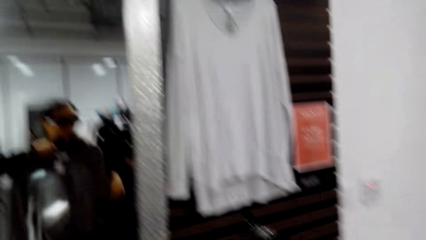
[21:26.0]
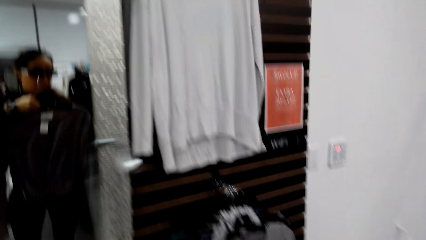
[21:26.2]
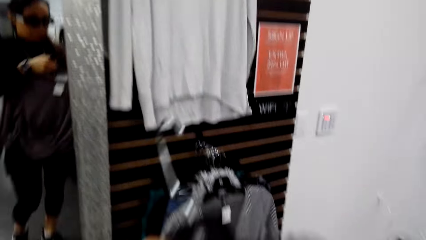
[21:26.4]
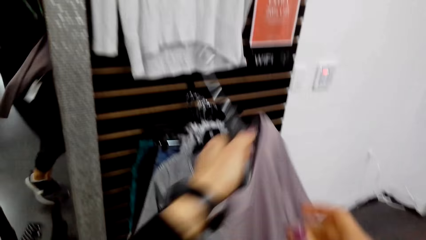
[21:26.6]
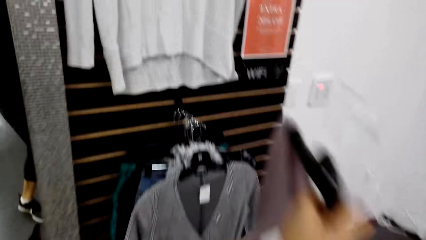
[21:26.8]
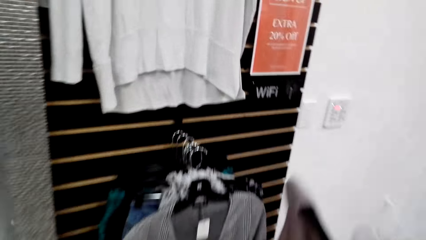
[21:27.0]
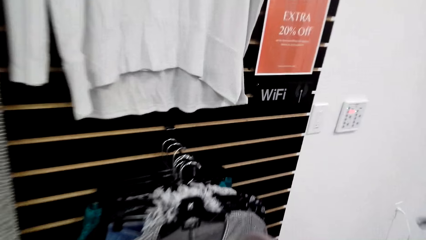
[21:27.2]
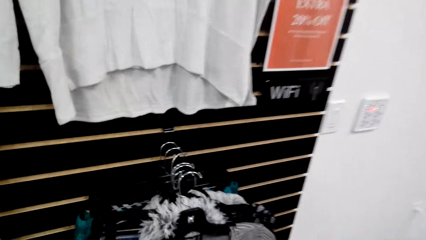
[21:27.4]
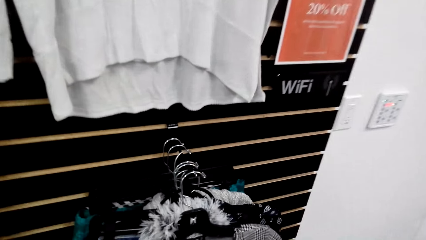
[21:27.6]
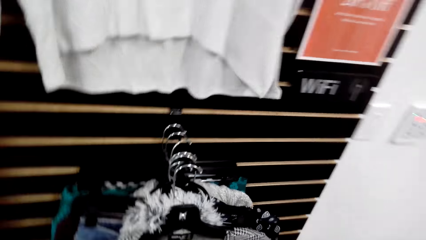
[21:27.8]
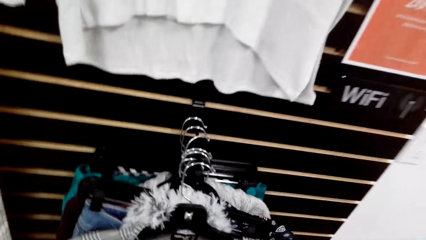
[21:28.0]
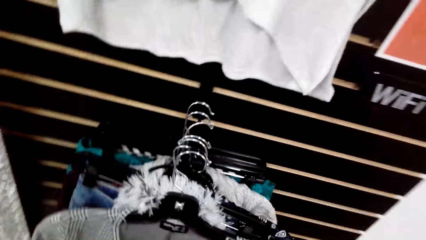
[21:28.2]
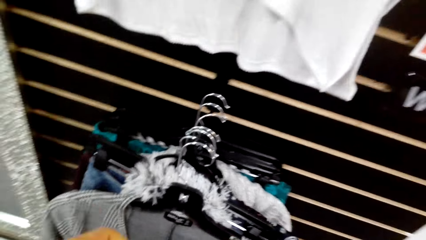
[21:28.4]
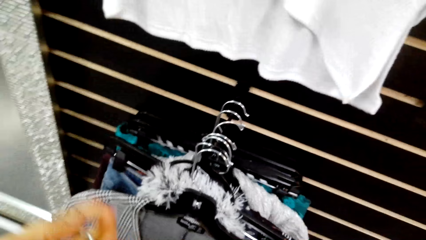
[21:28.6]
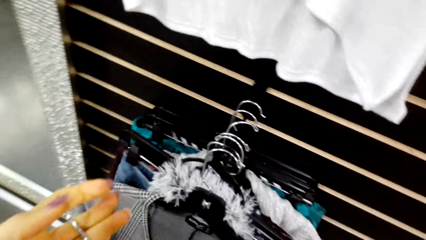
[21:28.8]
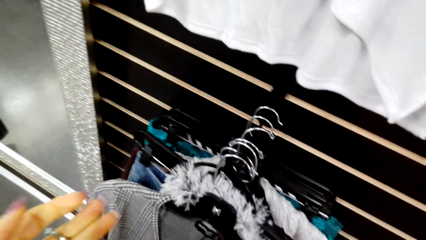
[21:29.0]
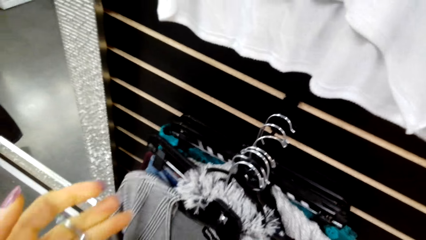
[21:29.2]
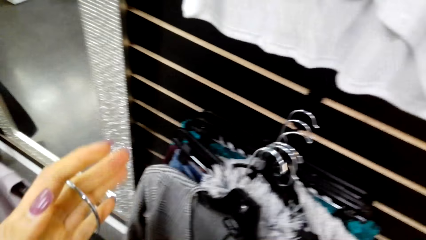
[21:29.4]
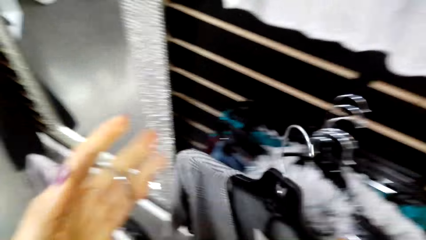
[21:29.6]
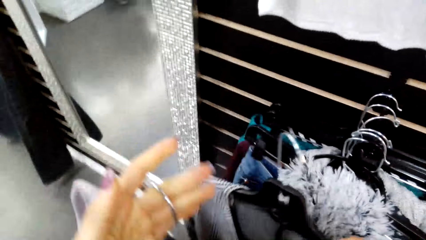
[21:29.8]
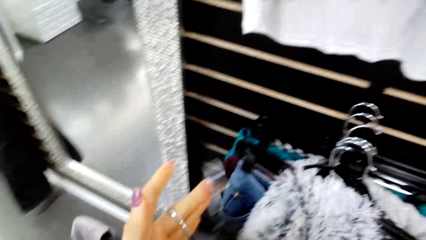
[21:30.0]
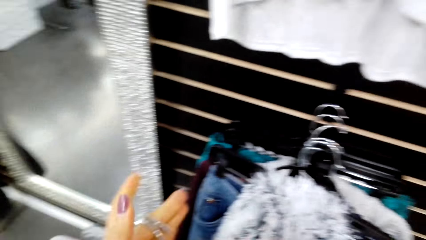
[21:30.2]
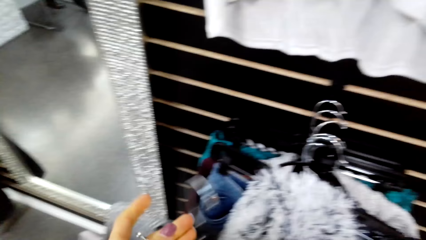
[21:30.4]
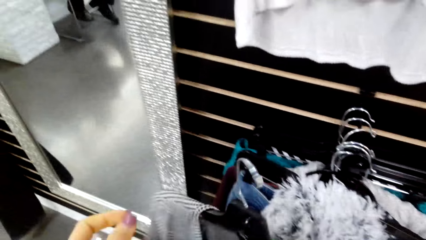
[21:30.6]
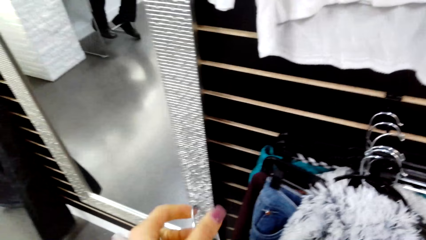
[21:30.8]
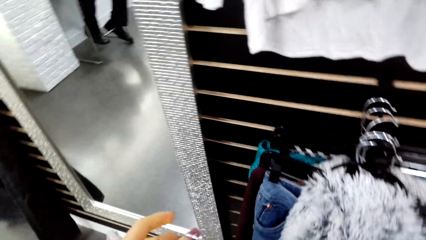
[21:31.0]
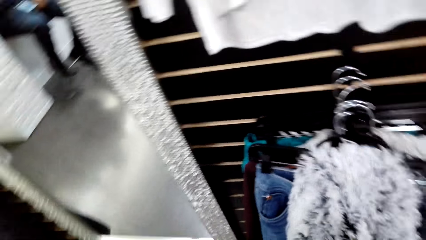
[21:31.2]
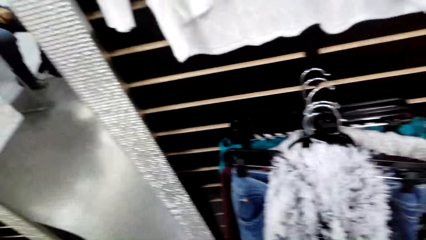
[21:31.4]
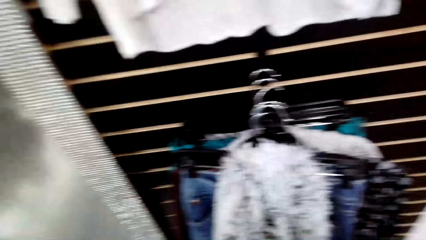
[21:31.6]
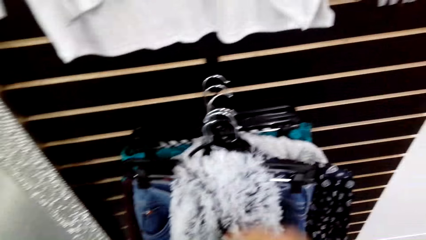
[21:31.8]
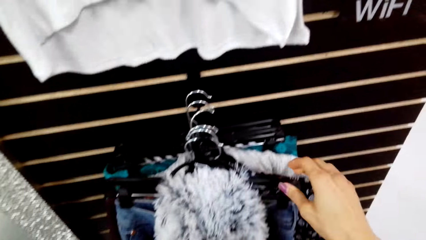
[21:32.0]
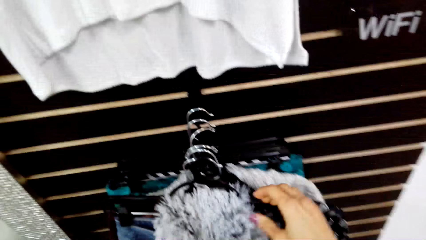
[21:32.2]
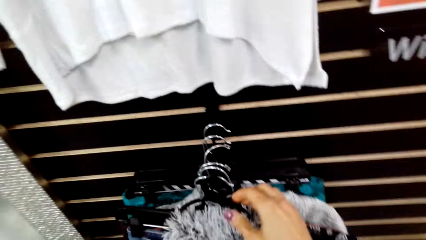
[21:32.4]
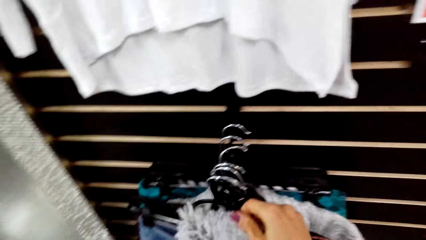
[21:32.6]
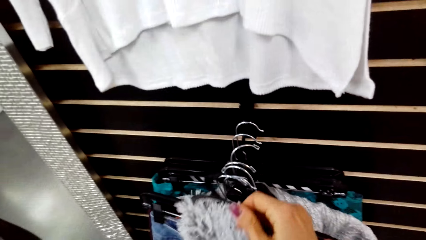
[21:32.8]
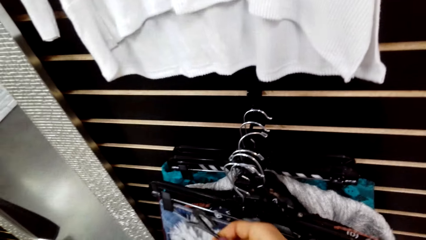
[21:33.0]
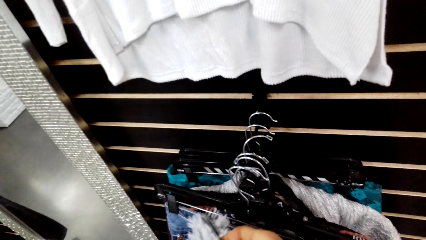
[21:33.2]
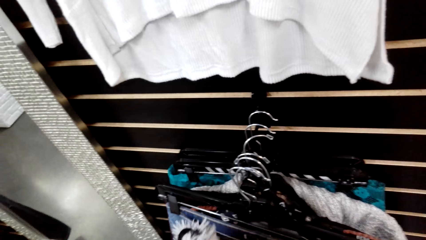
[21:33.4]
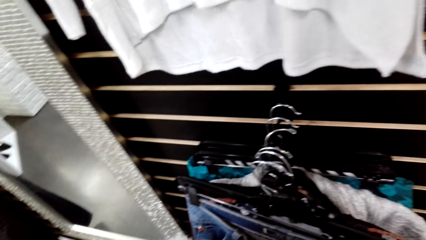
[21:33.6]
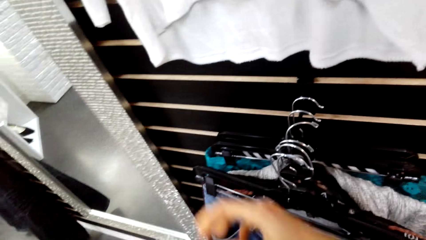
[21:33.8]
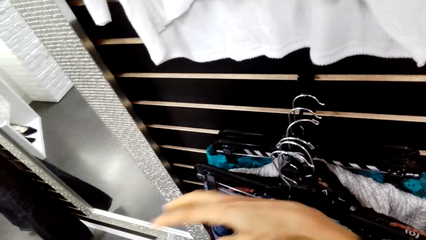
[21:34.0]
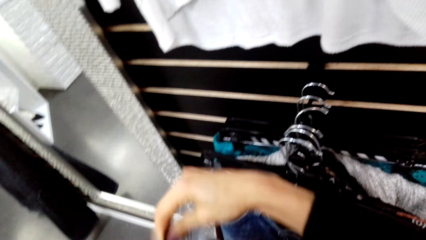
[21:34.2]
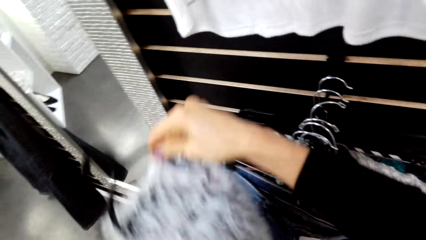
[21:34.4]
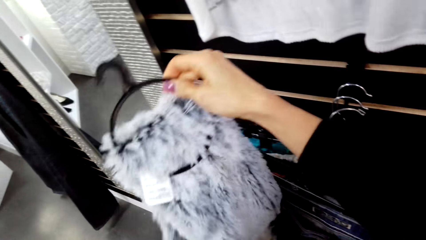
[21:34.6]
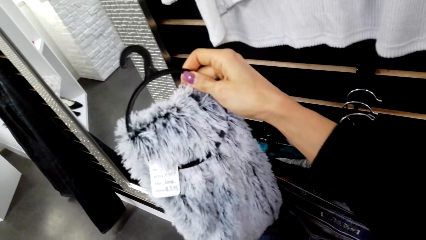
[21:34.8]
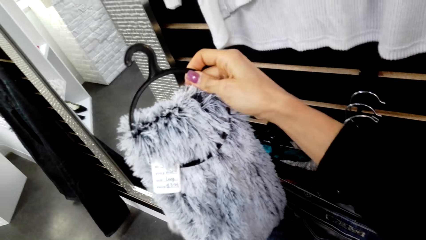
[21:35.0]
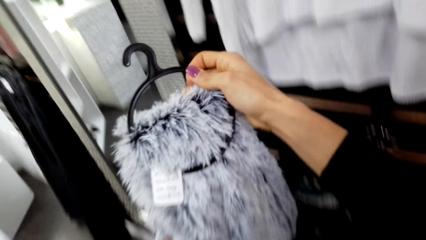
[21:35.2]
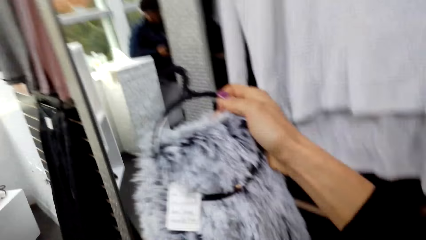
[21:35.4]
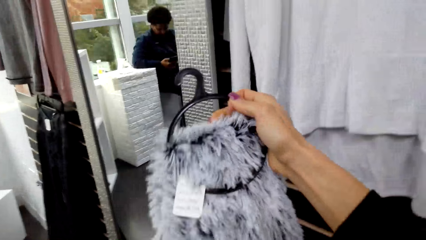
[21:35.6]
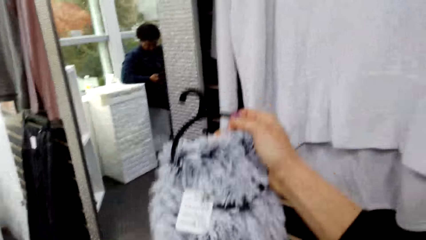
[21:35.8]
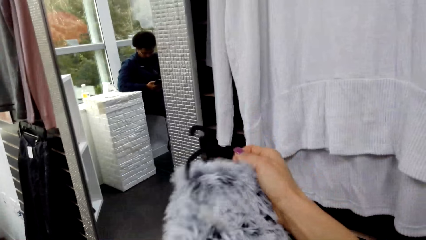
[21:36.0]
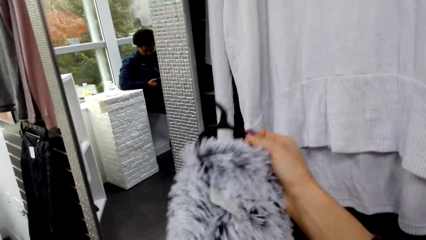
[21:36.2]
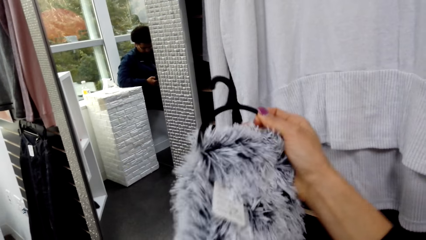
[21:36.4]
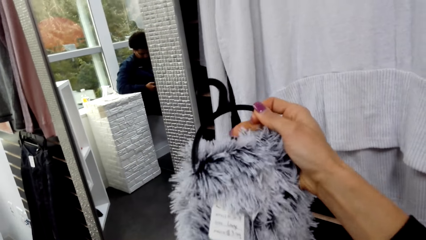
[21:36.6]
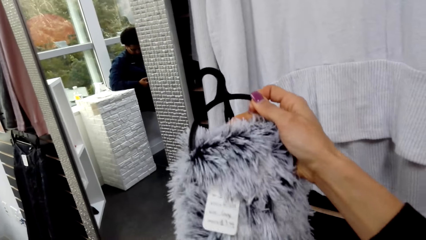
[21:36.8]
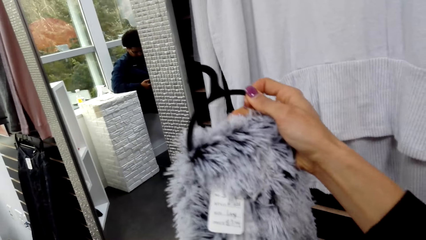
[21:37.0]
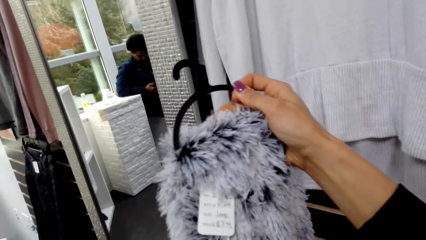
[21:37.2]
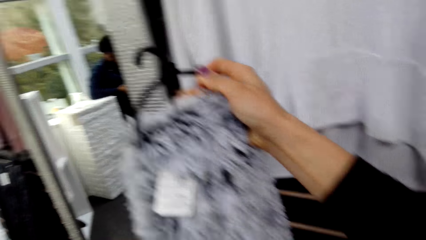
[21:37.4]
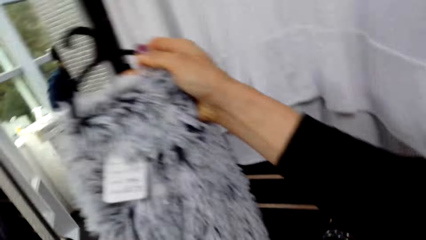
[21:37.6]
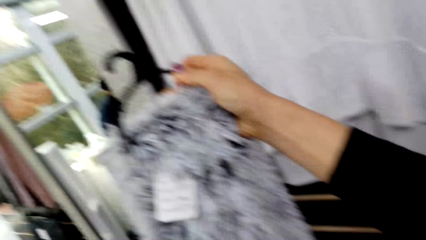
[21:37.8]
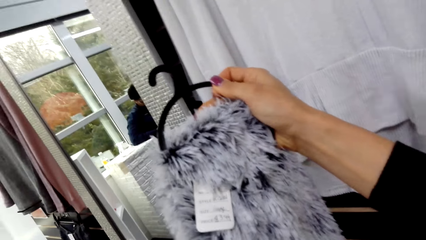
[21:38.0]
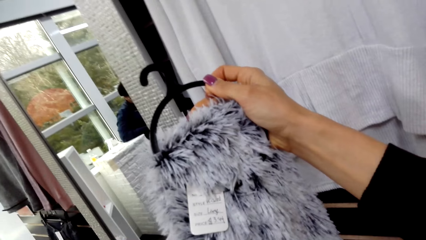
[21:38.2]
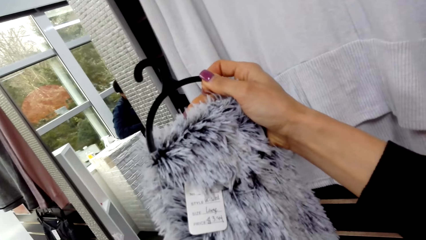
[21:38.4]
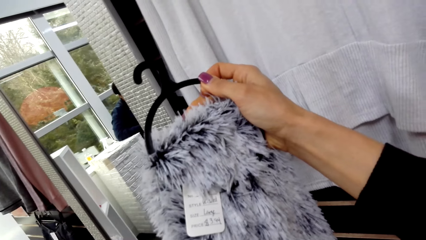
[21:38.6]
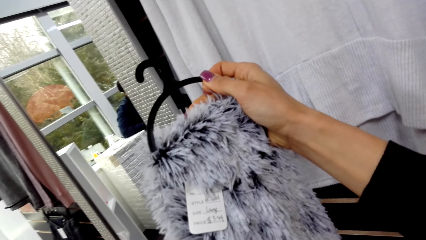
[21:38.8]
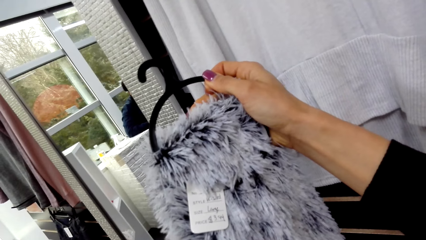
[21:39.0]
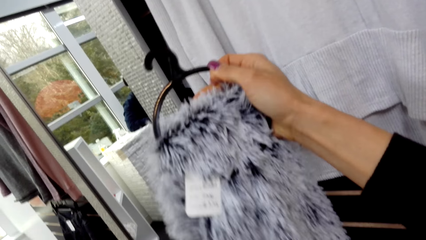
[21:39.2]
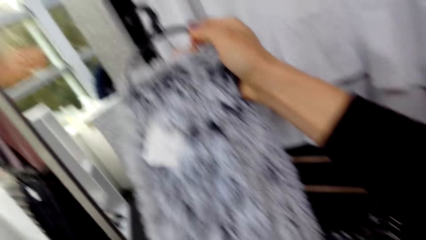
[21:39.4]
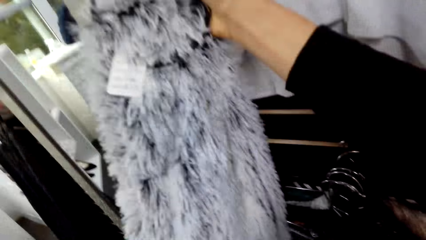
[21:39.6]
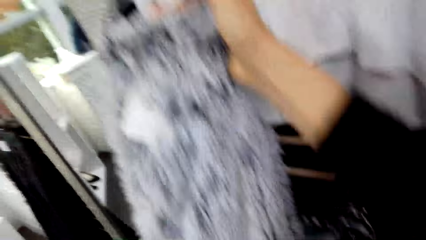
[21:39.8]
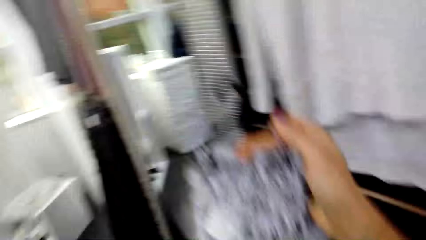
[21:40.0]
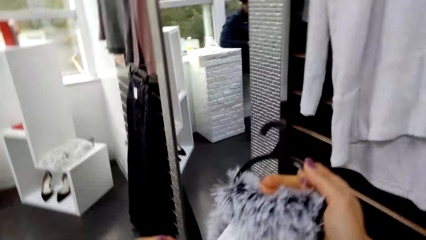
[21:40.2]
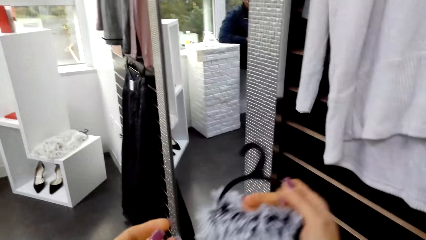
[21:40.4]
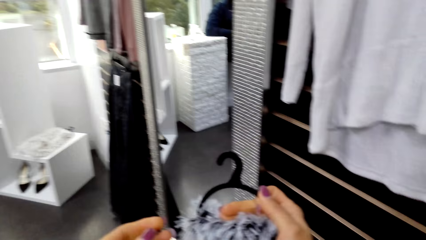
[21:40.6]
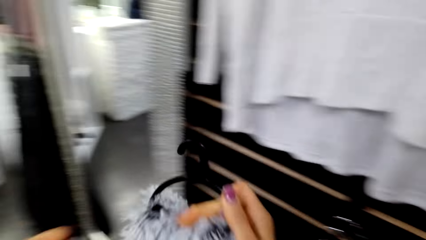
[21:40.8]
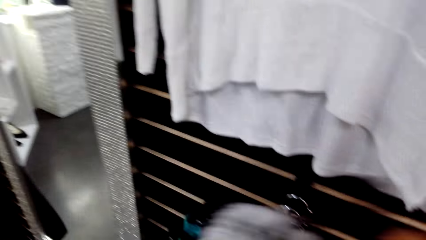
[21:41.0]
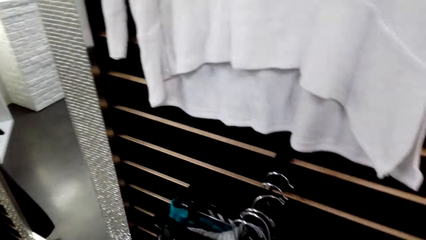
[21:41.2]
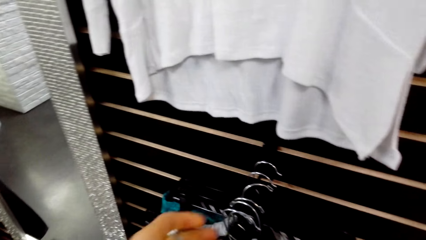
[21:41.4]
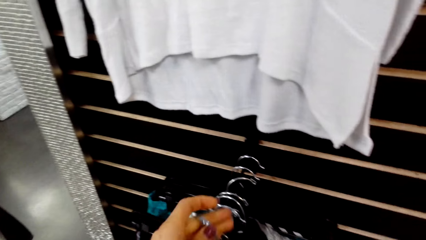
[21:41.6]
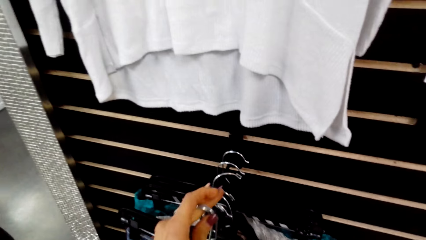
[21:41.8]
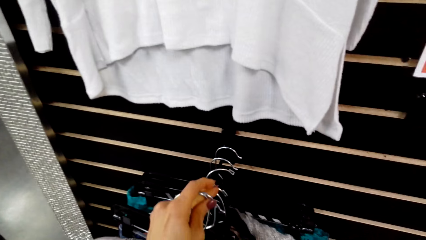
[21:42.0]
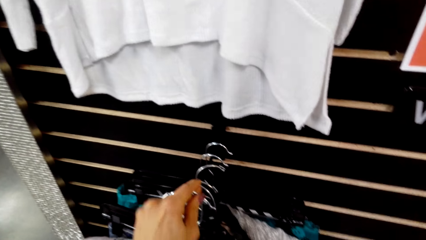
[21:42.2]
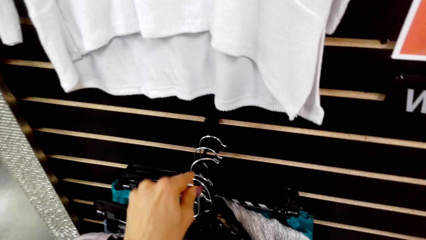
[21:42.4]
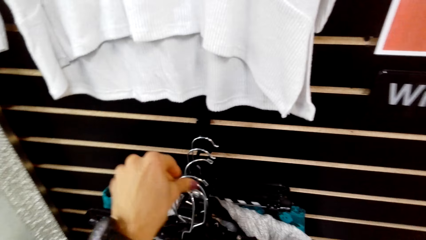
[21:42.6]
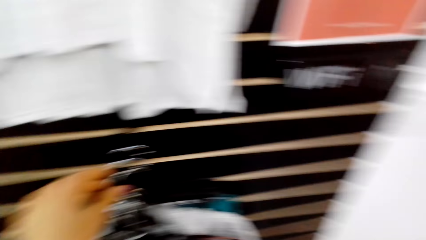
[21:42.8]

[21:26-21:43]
The camera wearer picks the clothes from the display rack. They hold the cloth. They look at a scarf. They hang the cloth on the display rack.
